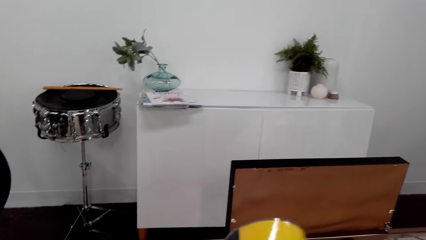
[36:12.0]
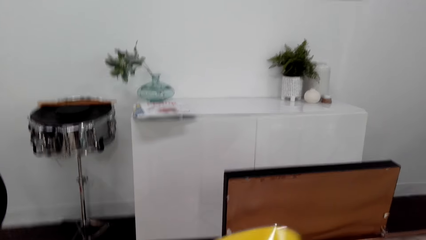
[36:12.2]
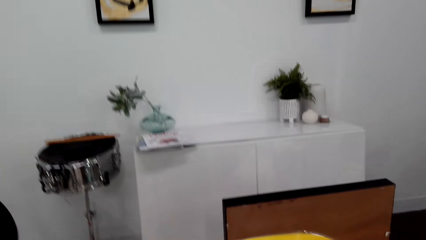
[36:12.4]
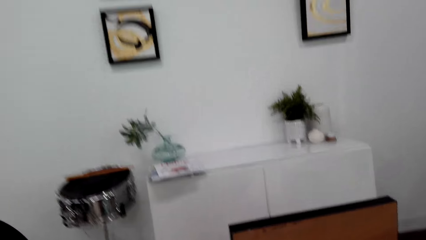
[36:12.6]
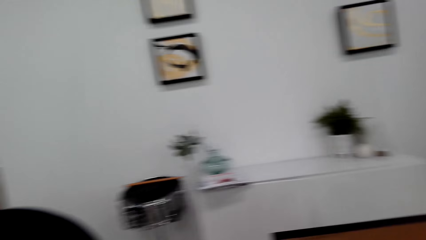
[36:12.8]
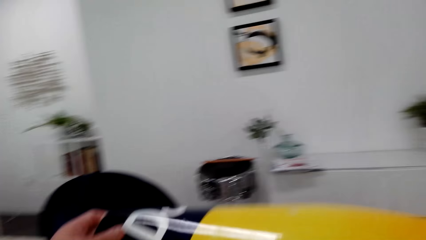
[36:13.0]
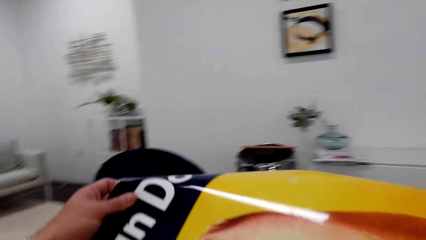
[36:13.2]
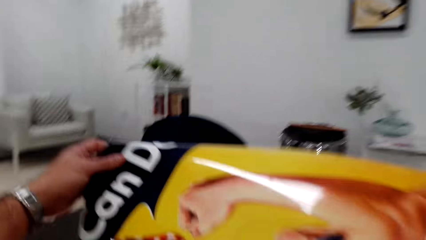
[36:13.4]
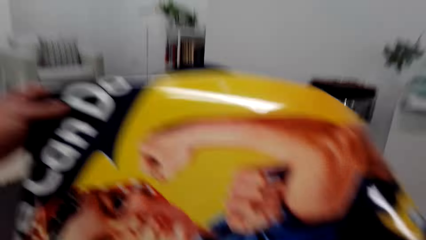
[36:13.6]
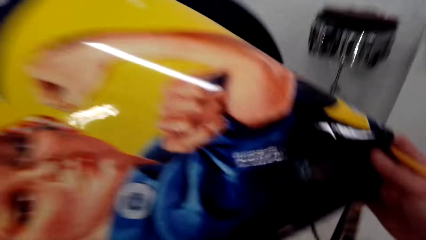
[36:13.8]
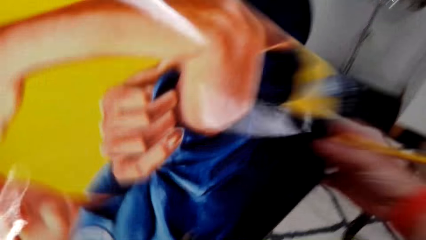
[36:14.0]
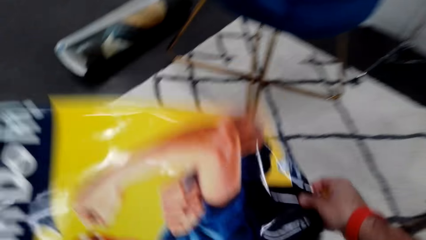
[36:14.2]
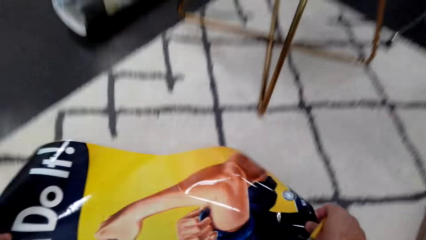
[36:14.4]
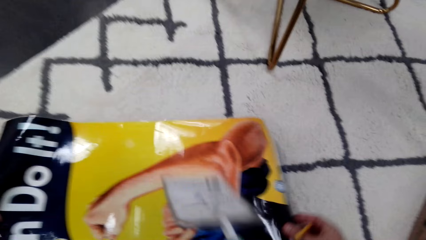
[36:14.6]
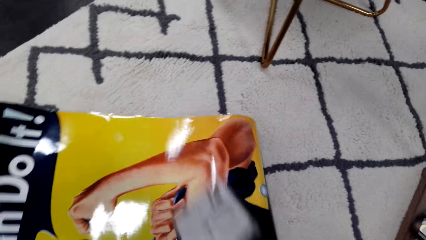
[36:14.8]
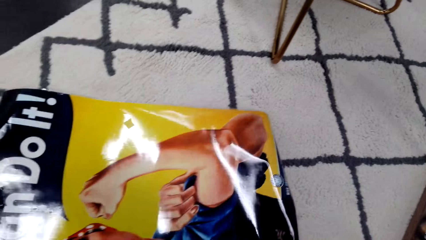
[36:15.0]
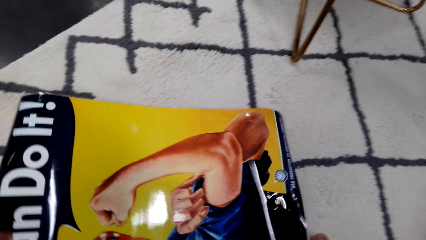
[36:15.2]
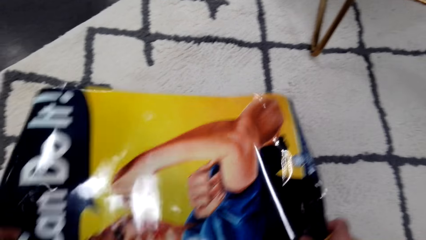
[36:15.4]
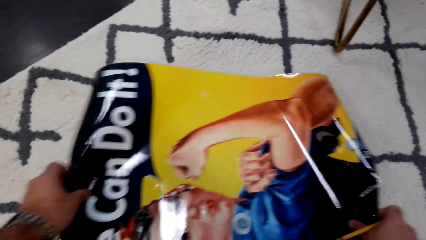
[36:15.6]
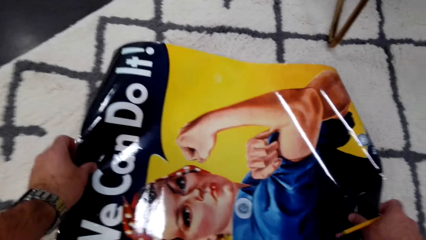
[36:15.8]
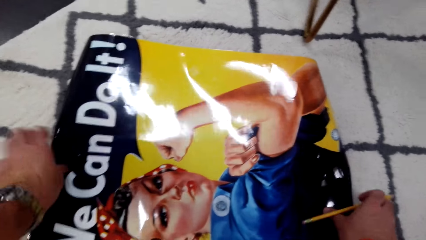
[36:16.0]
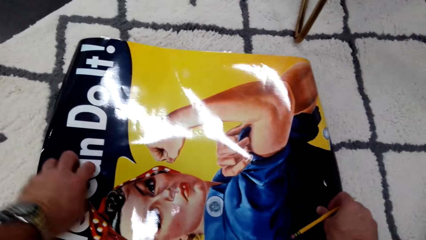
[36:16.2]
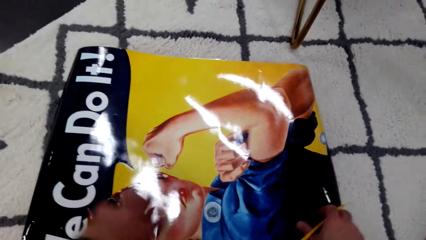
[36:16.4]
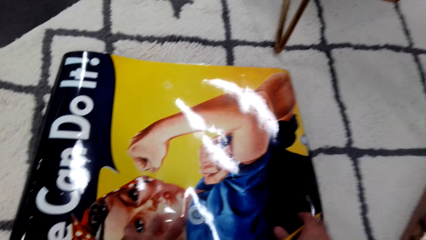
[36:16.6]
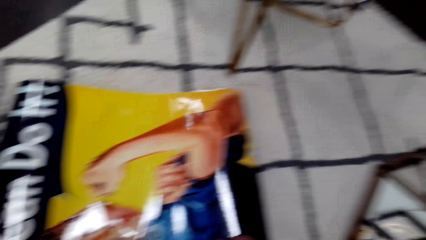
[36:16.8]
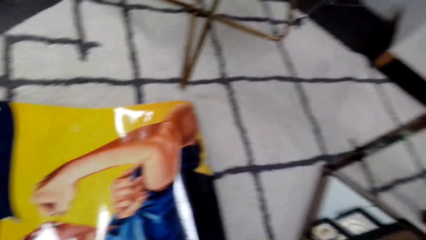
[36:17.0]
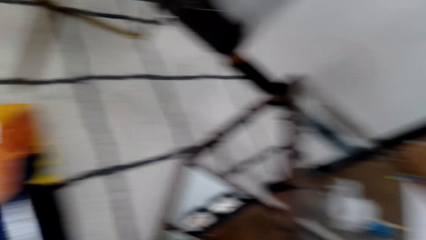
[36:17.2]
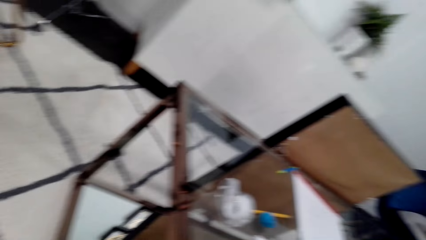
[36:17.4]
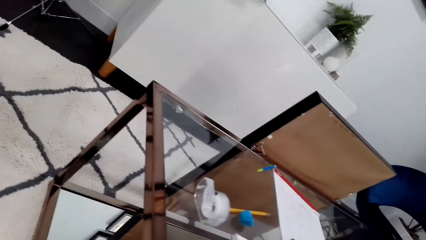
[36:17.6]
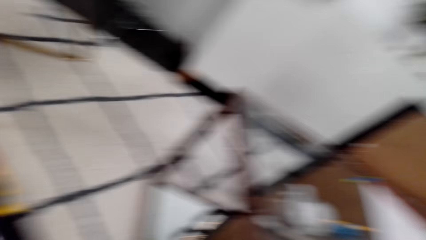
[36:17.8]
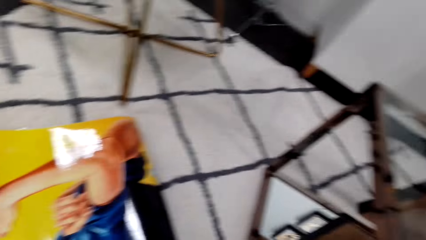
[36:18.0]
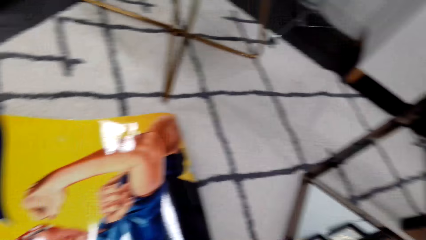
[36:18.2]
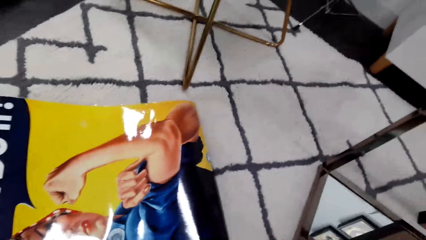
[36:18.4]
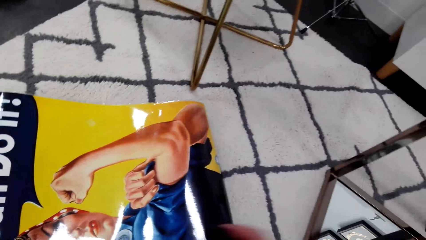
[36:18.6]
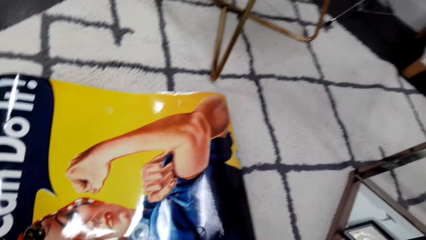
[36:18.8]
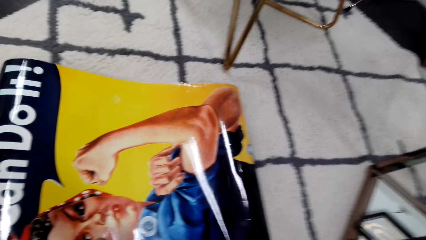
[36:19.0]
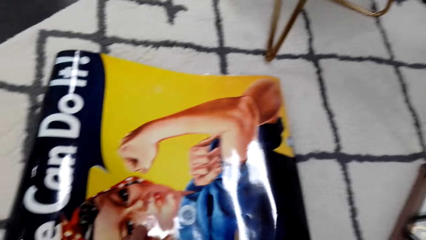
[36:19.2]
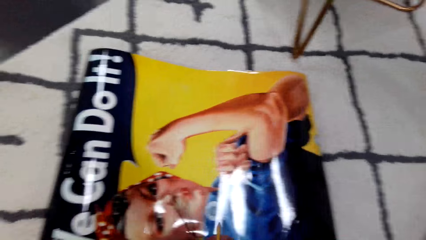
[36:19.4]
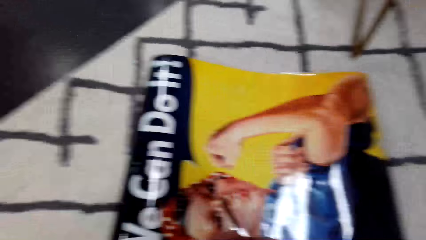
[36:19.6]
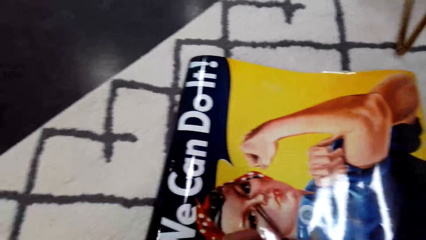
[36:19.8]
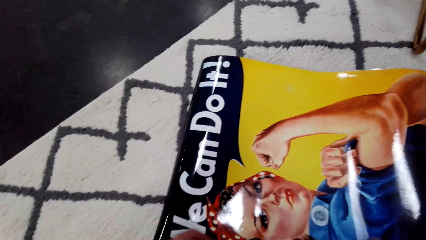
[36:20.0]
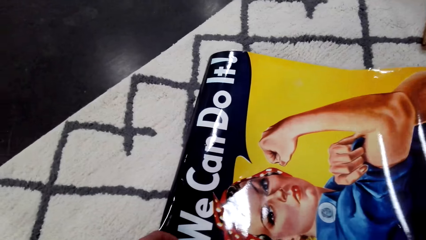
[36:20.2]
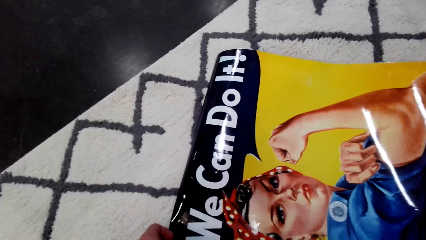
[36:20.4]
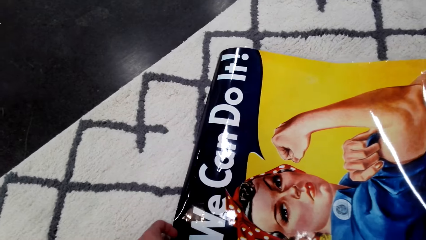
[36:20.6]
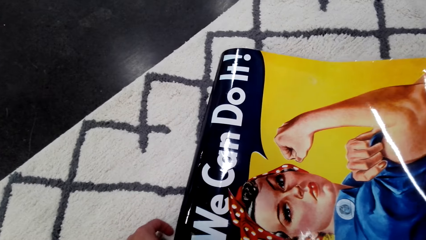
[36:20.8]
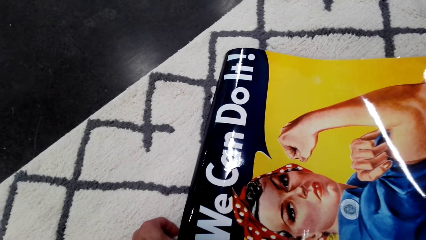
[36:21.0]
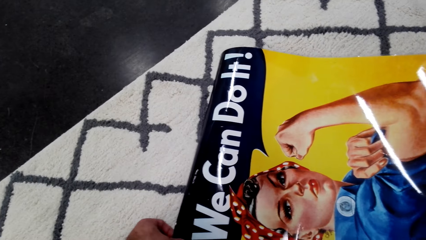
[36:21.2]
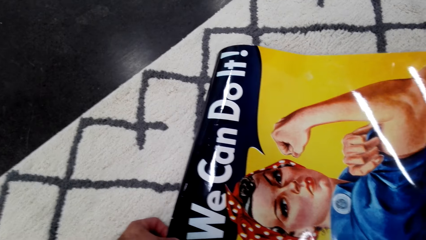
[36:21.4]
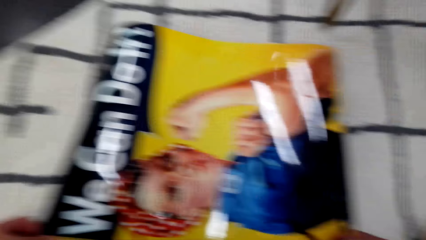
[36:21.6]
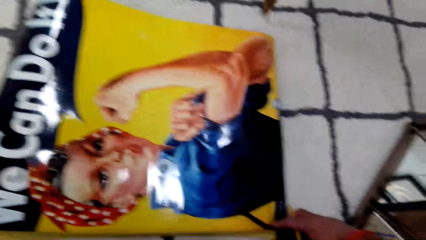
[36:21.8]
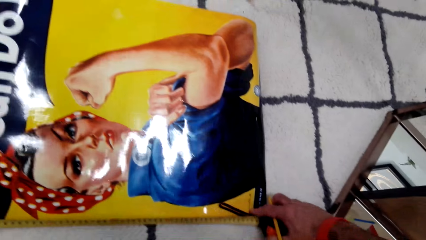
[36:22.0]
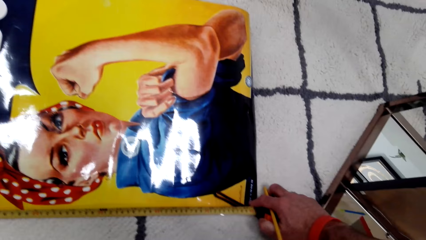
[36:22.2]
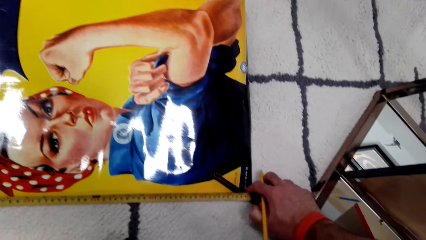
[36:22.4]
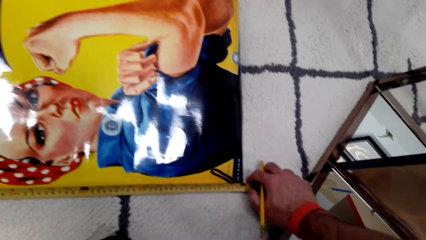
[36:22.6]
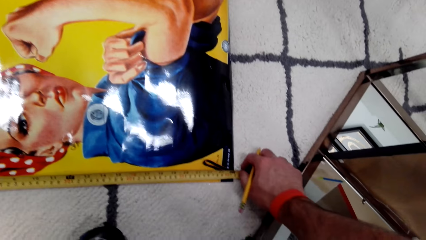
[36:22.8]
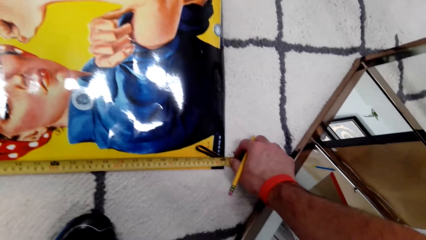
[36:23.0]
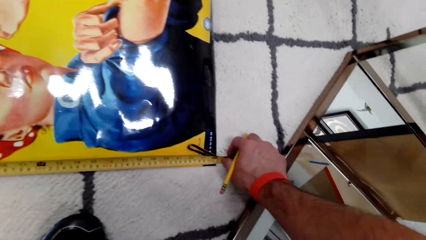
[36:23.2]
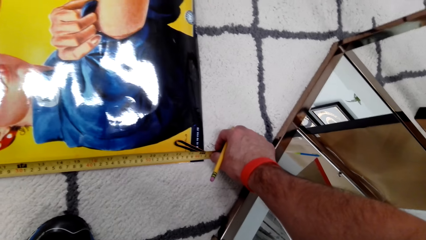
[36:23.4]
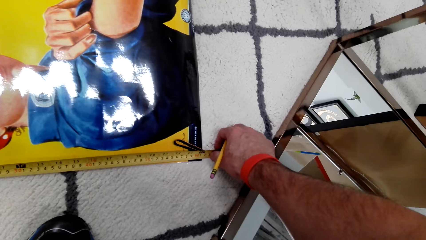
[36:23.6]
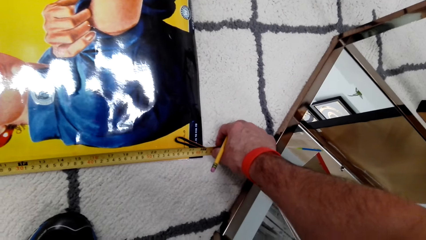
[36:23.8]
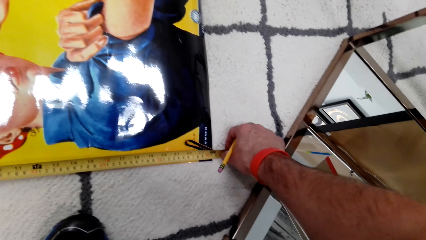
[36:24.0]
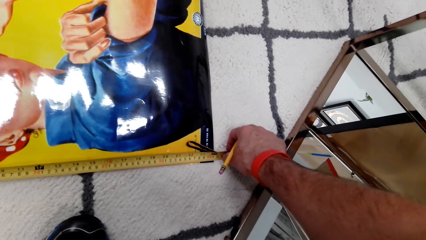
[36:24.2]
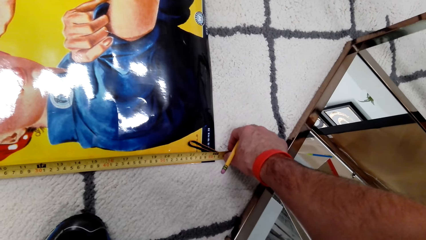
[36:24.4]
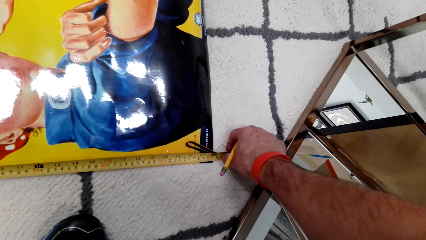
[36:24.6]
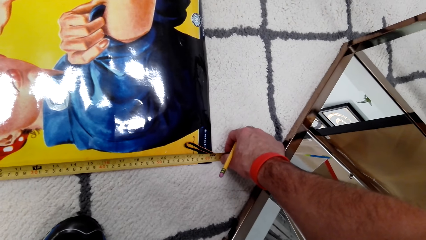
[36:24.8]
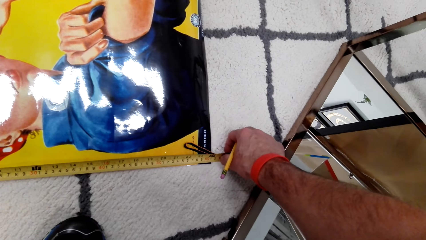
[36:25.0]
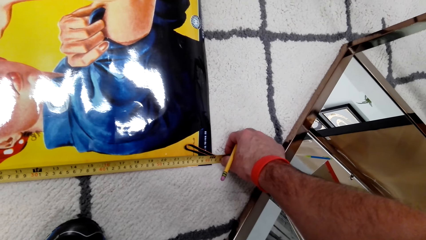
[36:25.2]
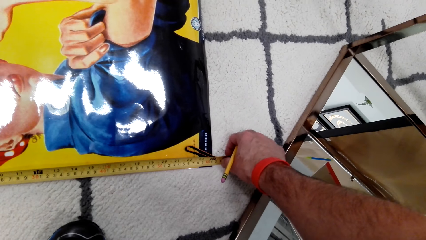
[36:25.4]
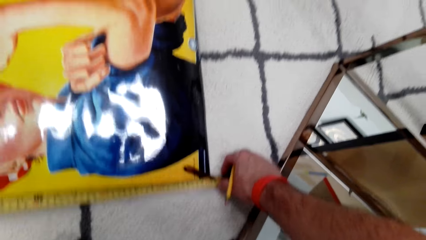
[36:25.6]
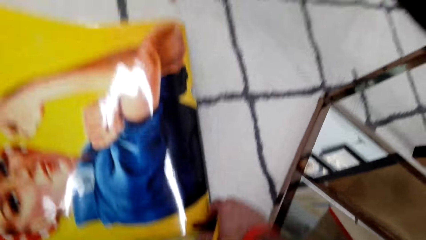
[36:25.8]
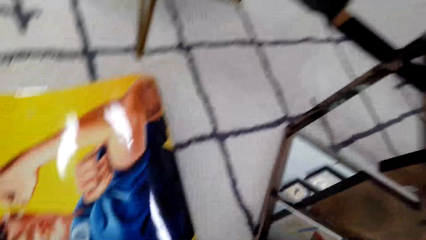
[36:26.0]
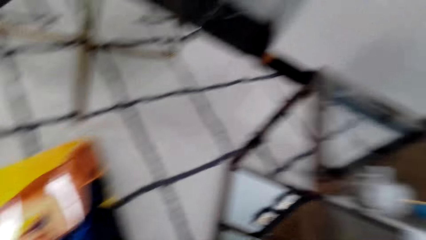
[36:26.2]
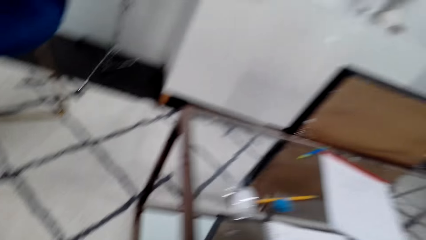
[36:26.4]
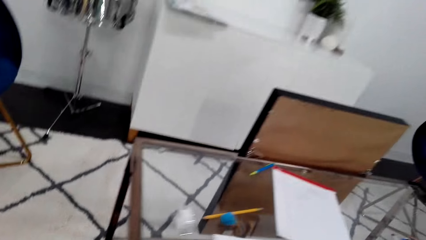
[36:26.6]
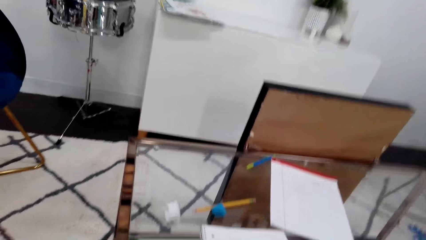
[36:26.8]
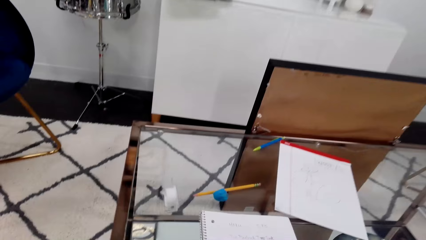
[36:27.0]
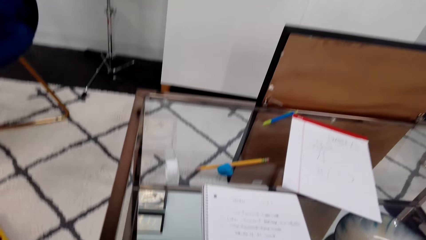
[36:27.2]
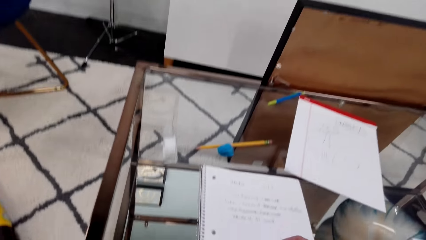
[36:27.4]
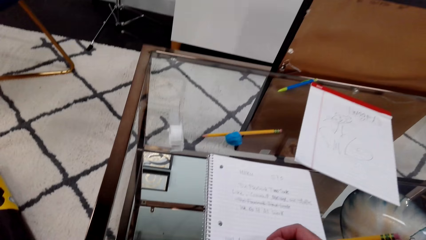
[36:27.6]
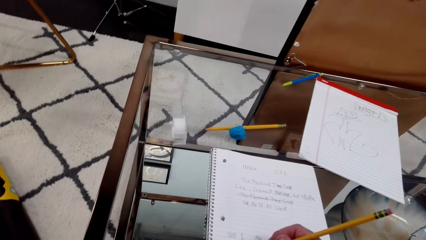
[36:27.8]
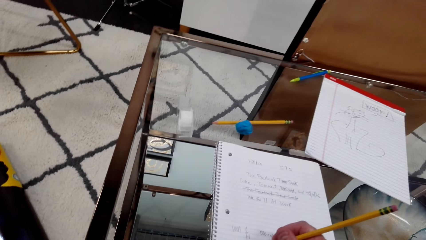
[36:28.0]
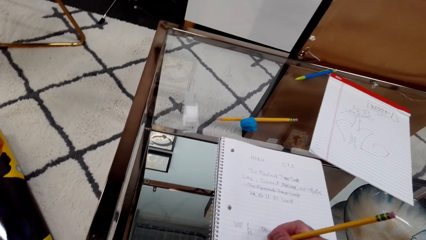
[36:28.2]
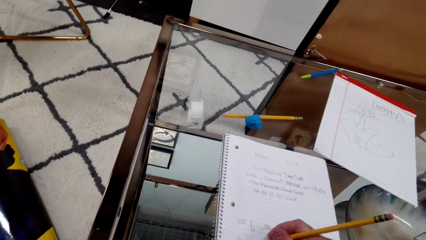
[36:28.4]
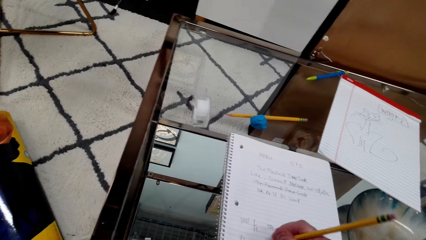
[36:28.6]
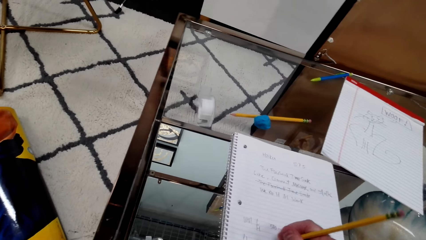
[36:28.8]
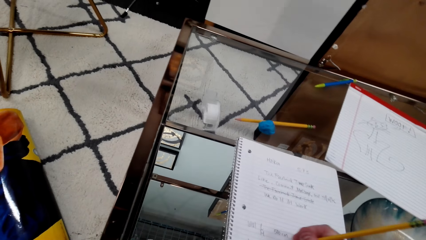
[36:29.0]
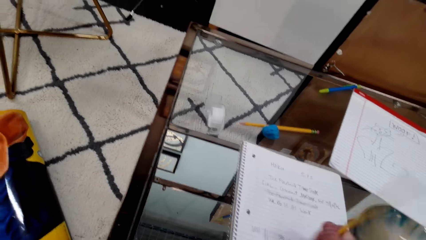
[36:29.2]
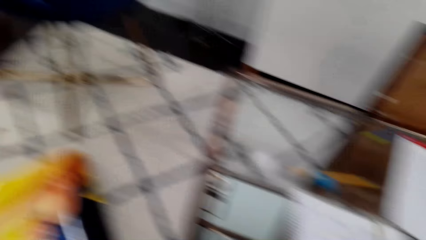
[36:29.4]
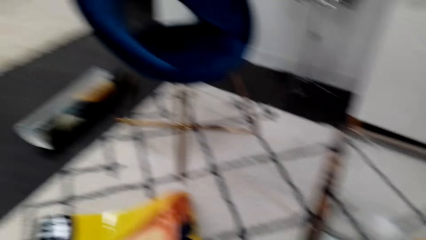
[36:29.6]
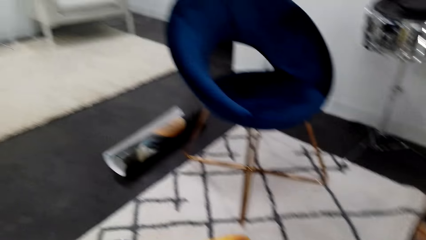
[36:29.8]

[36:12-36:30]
The camera wearer puts a wallpaper on the table. They spread the art paint on the floor. They look around. They put the wallpaper on the table again. They look at the art paint. They measure the wallpaper with a measuring tape. They look around. They write on a notebook paper.
